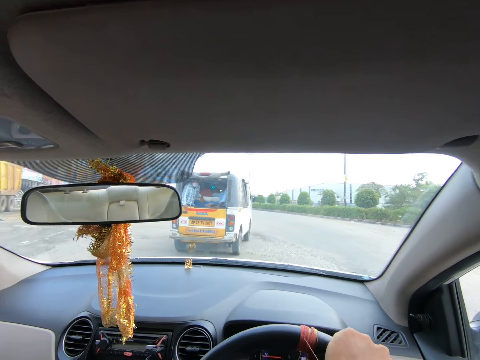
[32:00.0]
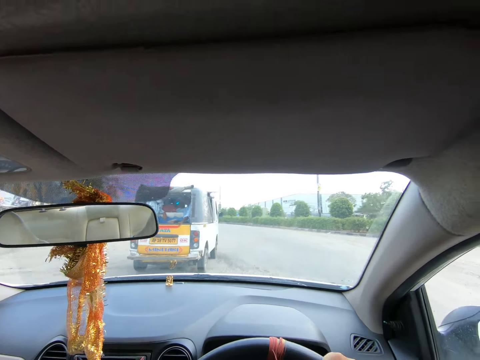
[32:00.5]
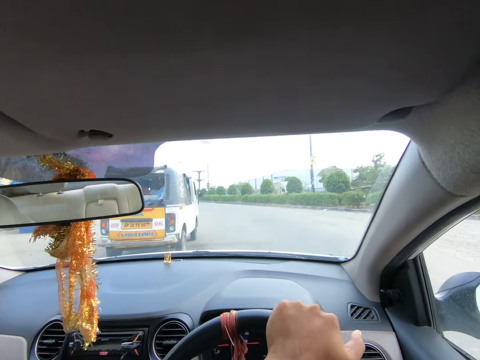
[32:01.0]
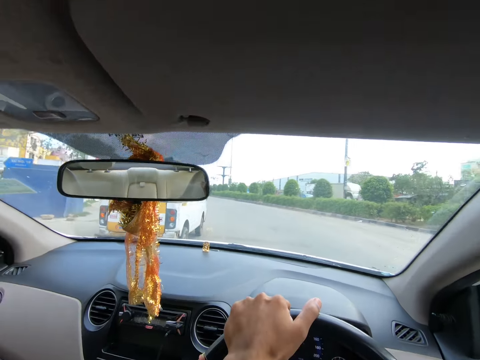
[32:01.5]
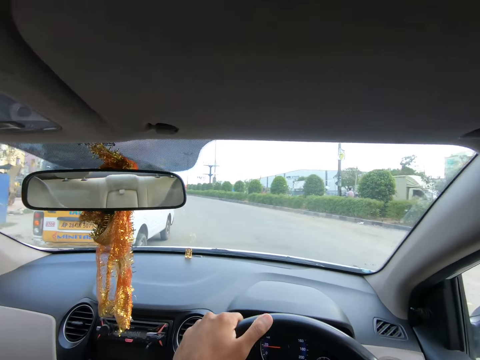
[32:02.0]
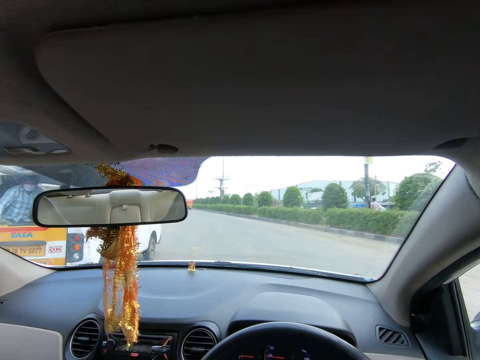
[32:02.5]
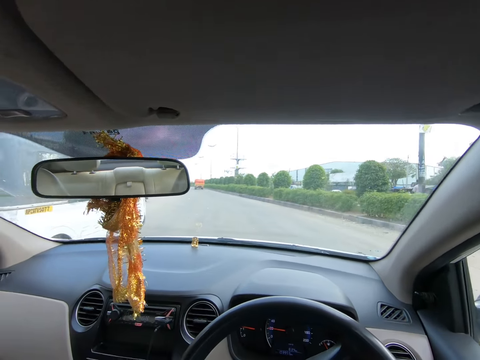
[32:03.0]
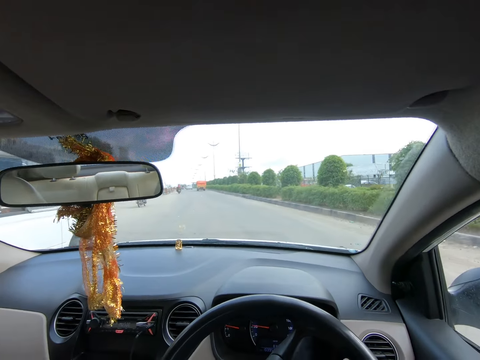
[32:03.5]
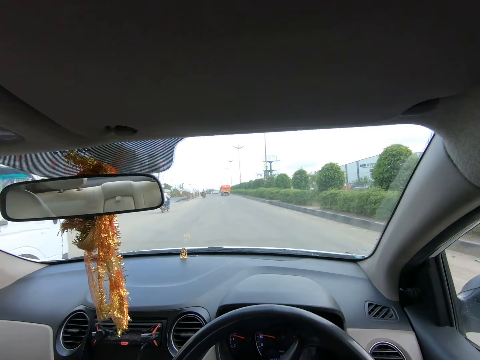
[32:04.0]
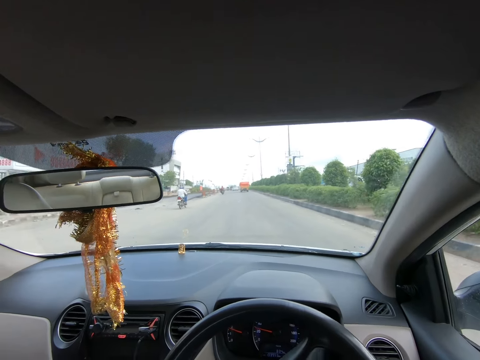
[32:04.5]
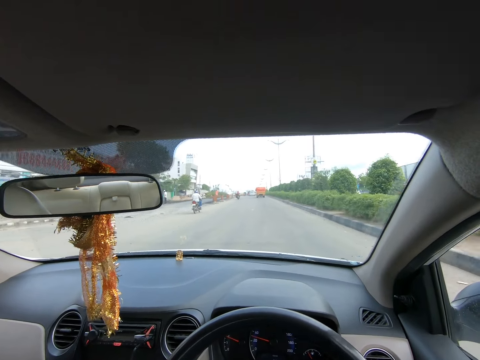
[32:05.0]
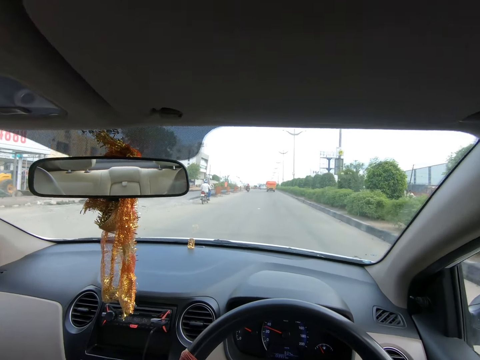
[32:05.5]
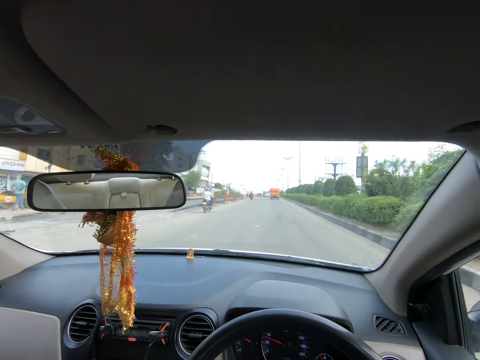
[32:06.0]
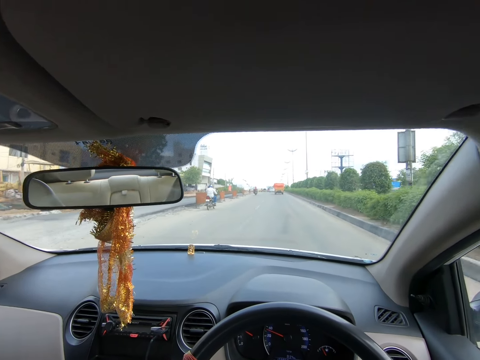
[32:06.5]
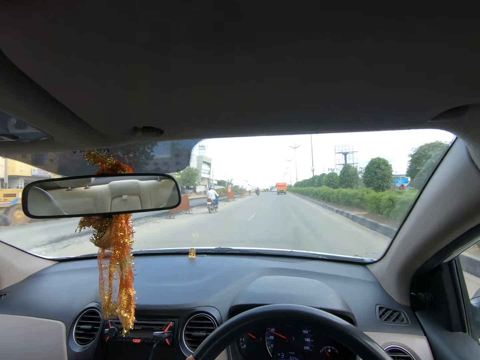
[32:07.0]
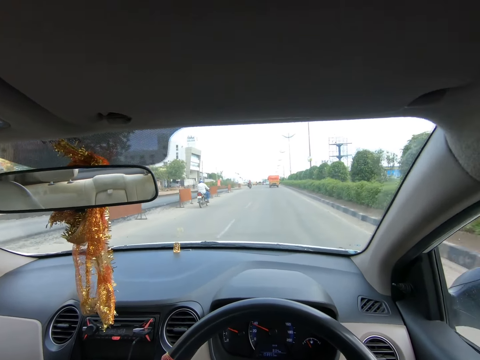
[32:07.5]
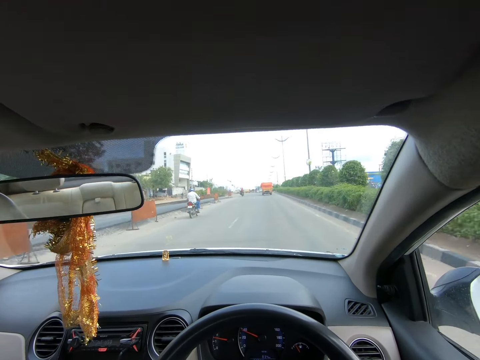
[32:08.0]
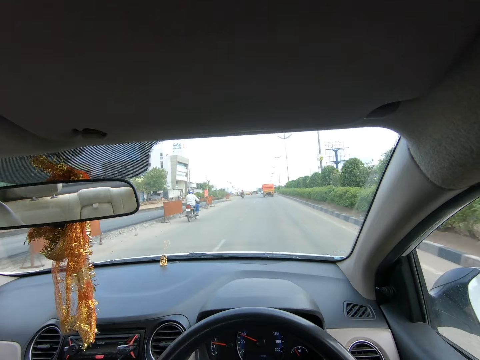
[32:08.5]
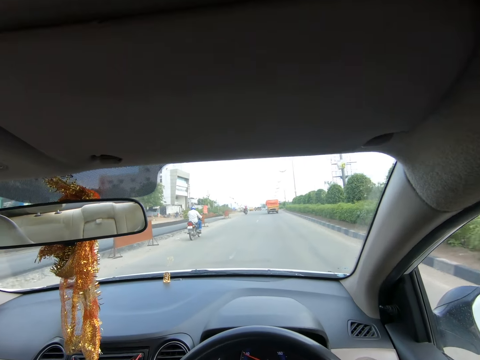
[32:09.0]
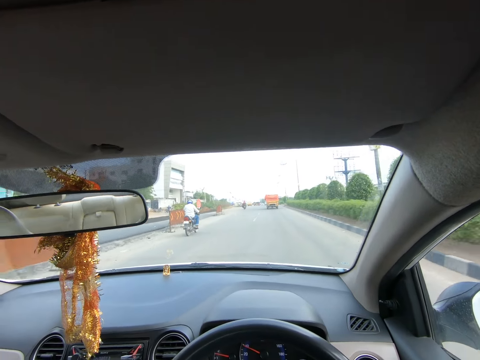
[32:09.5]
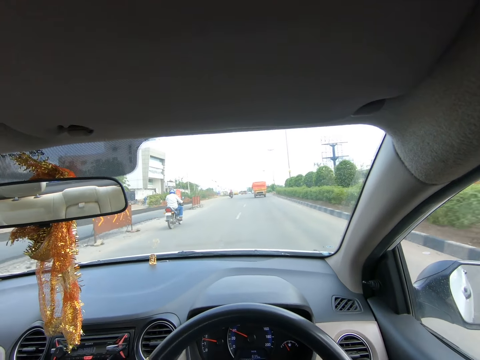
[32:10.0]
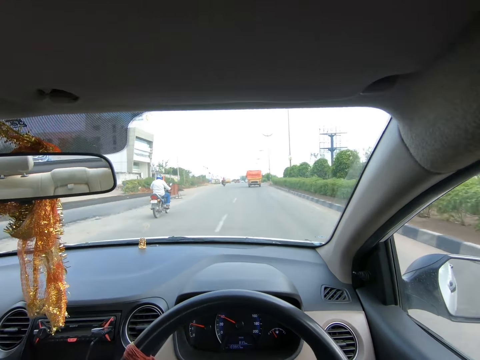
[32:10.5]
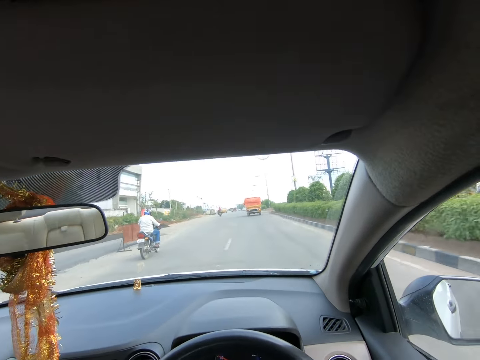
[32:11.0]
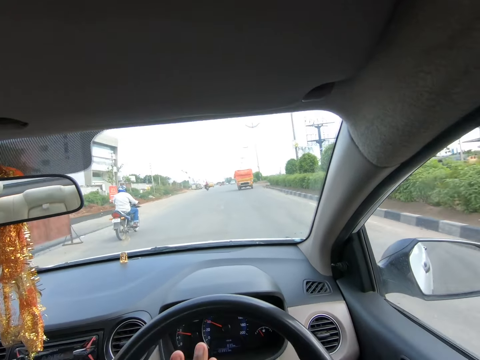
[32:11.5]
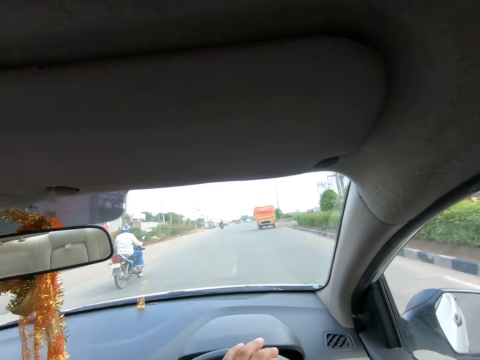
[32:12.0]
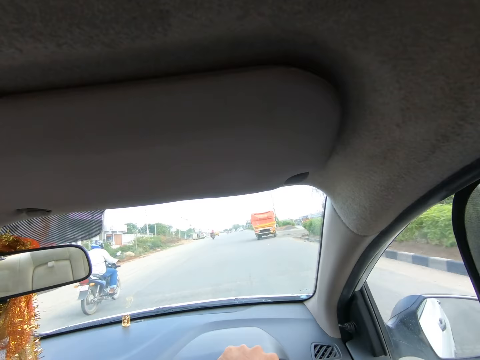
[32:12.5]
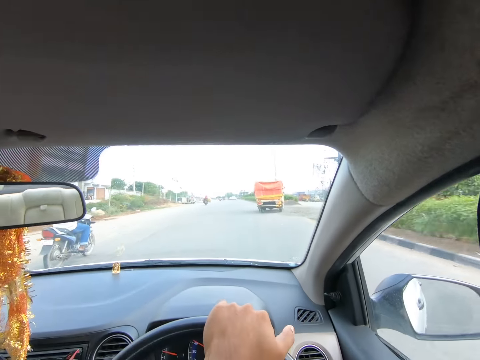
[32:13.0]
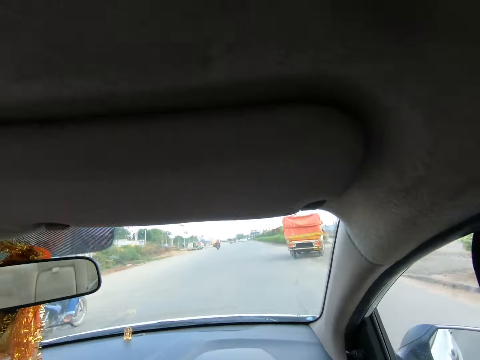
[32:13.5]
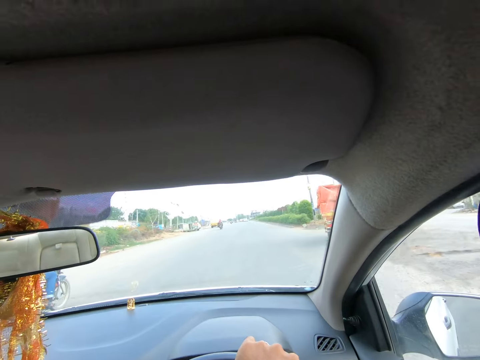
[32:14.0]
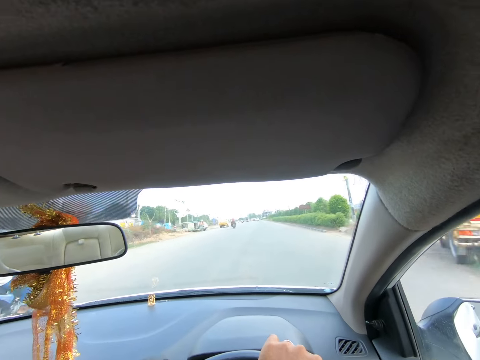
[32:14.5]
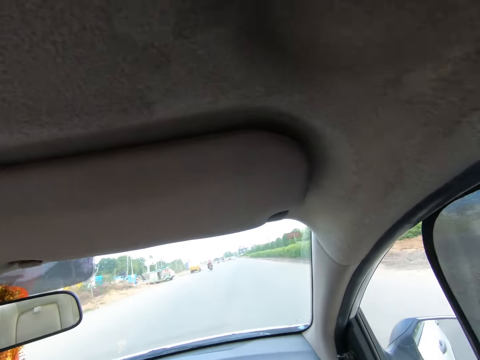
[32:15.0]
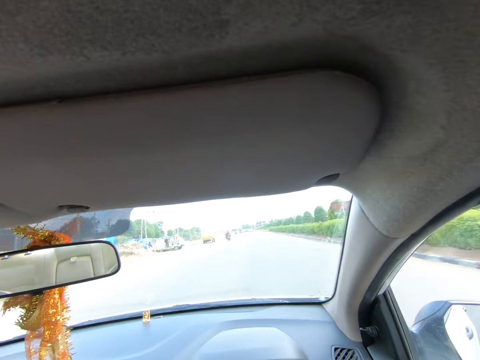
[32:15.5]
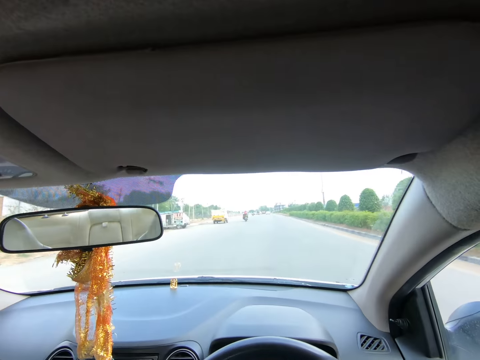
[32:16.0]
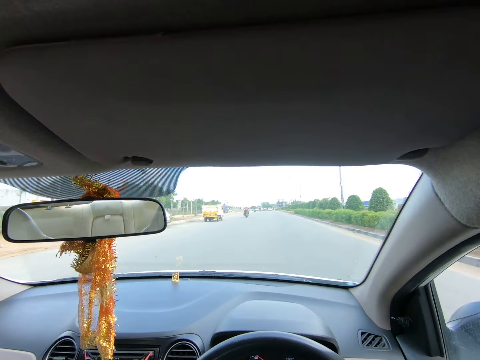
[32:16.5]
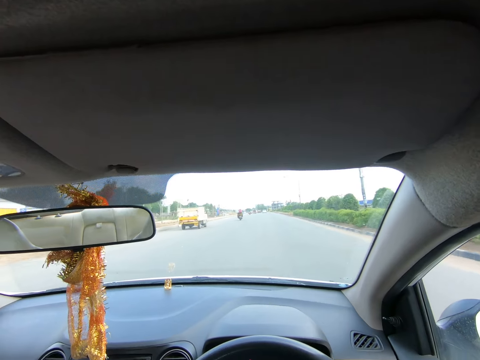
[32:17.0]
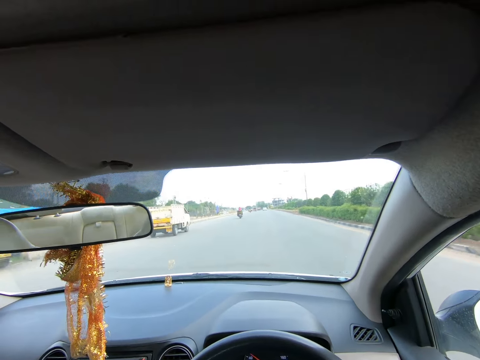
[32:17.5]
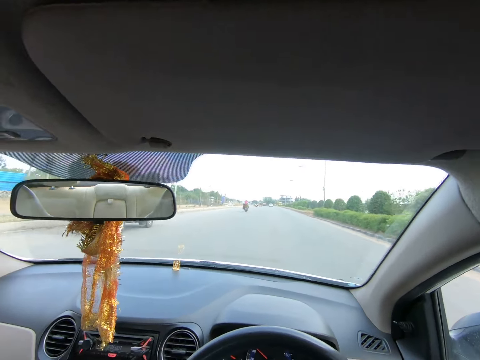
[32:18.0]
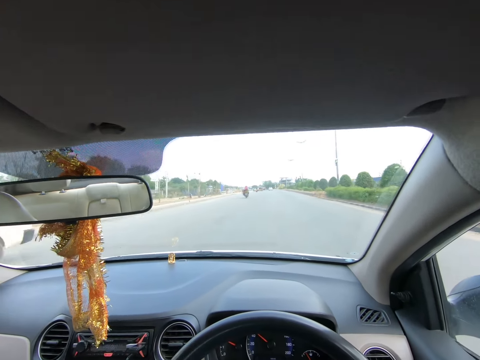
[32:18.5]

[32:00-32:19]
The camera wearer drives past a white bus. He places his left hand on the steering wheel. He drives past a motorcycle. He drives past a yellow lorry.

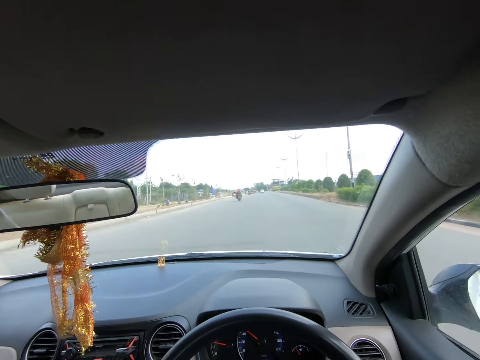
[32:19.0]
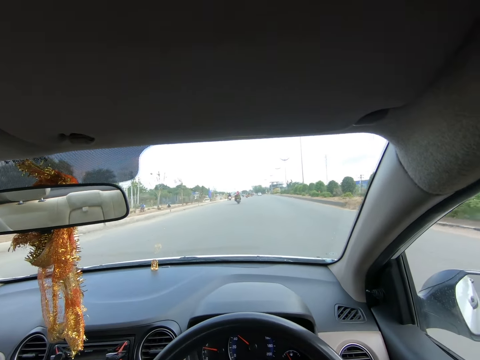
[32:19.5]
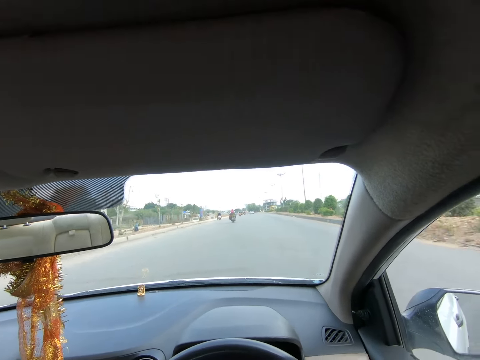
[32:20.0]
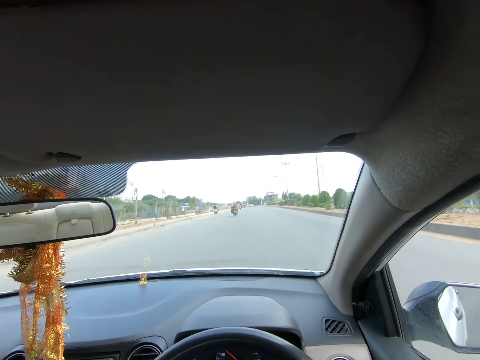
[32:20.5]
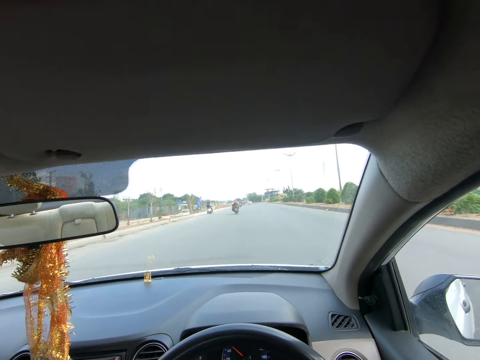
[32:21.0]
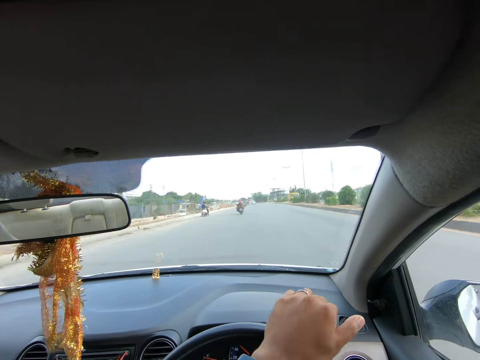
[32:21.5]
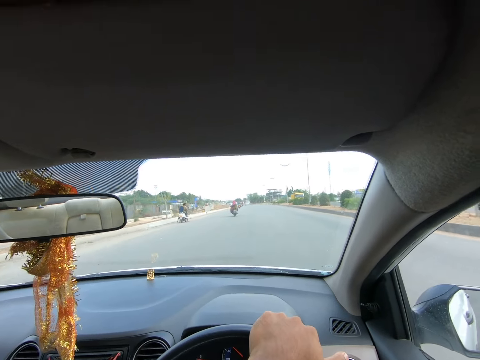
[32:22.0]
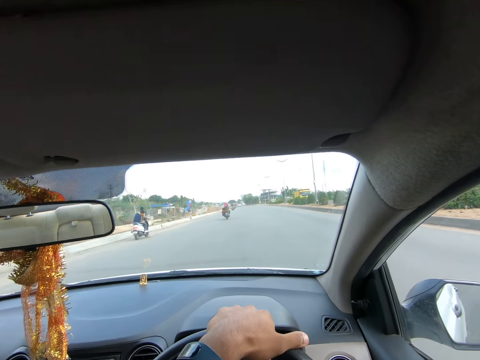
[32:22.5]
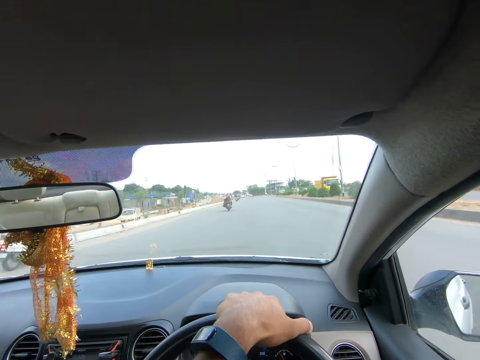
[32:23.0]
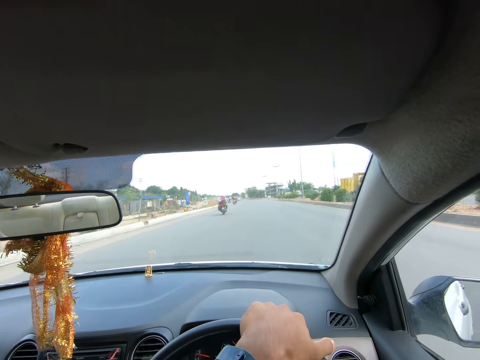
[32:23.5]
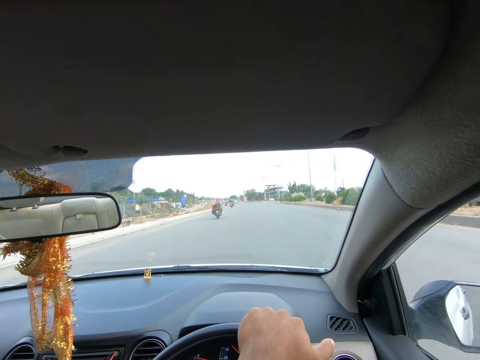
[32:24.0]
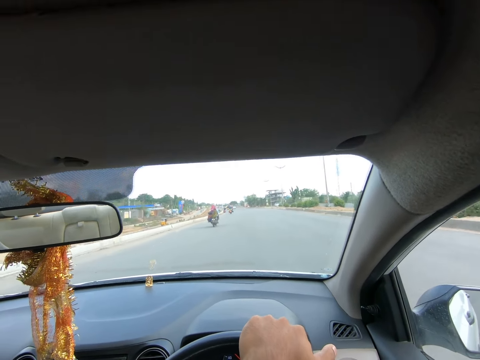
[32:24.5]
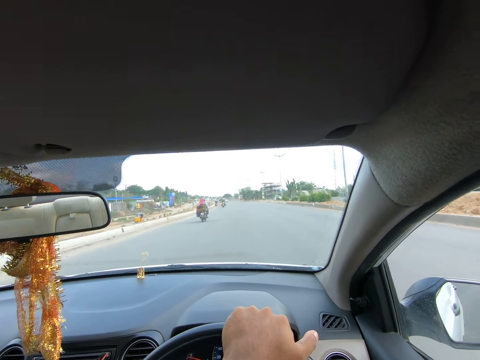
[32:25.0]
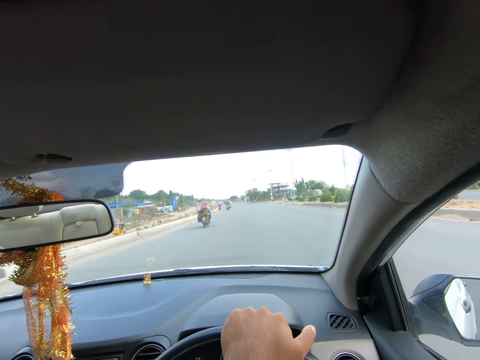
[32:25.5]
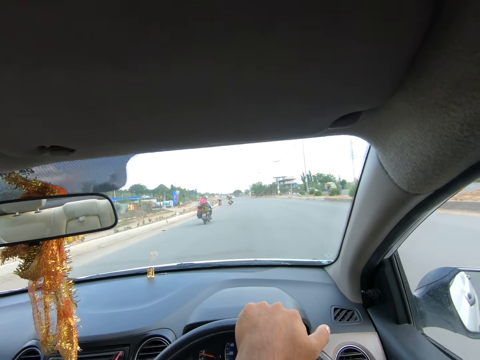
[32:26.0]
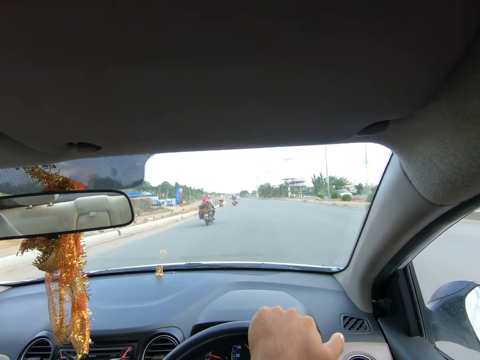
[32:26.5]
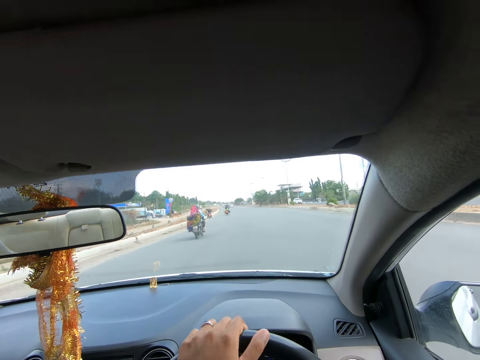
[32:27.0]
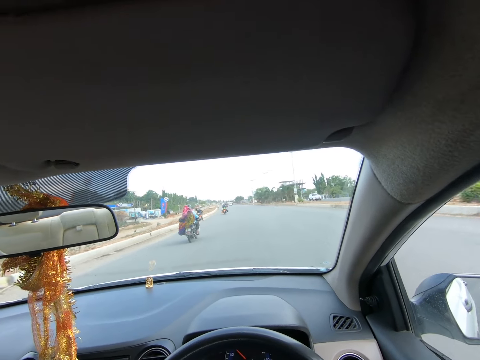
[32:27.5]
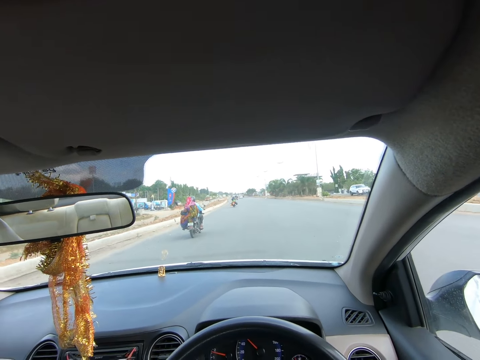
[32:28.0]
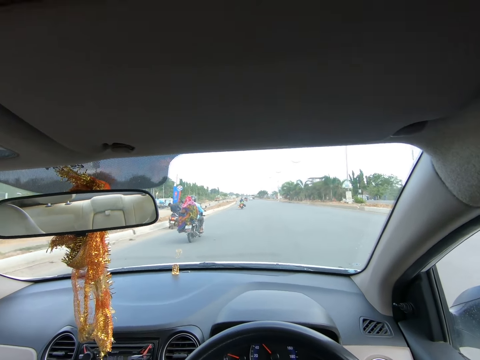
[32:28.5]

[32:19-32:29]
The camera wearer drives past a scooter. He moves his left hand on the steering wheel.
